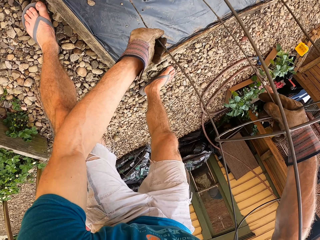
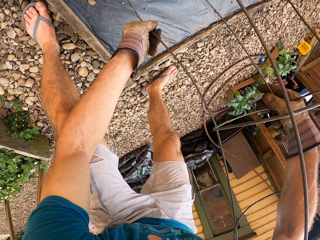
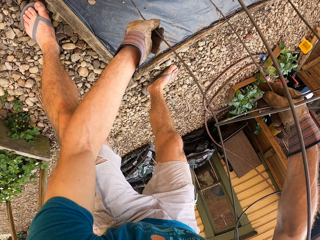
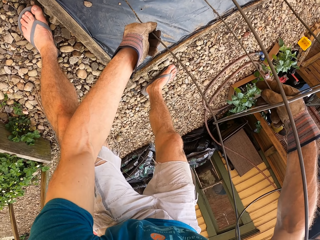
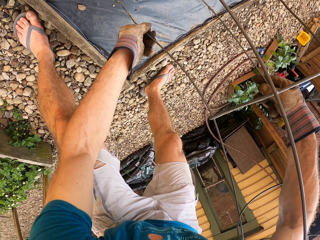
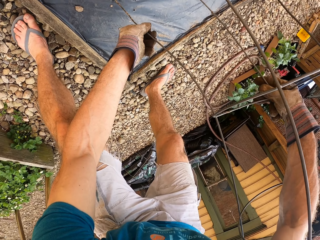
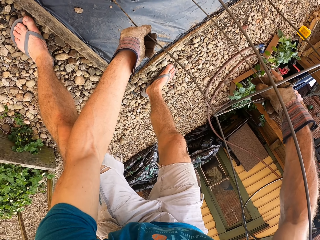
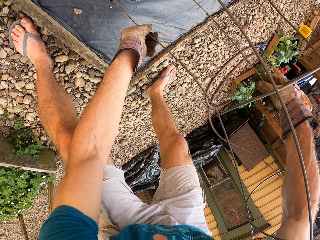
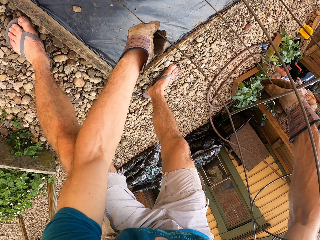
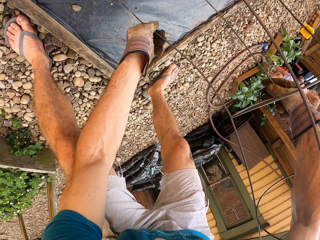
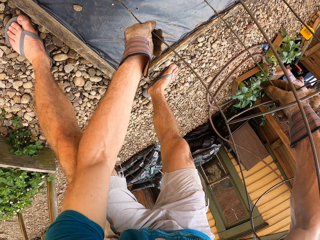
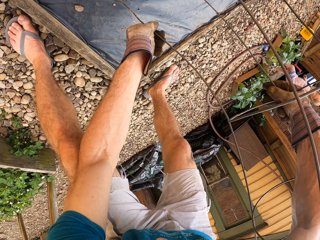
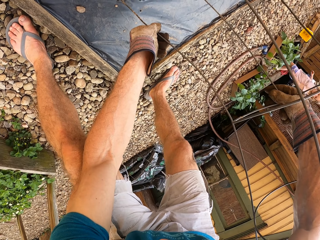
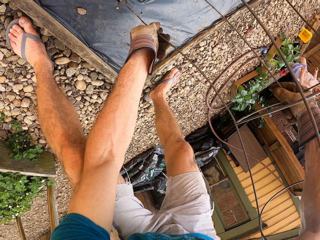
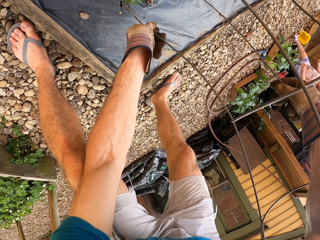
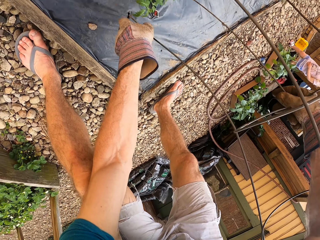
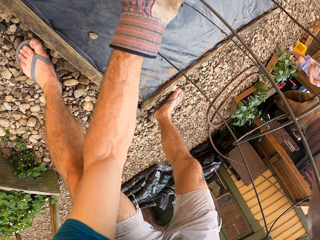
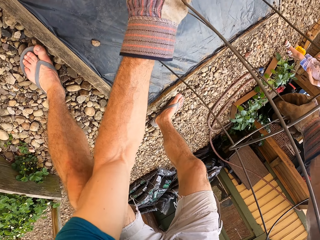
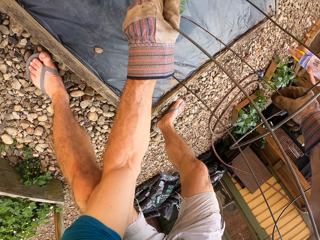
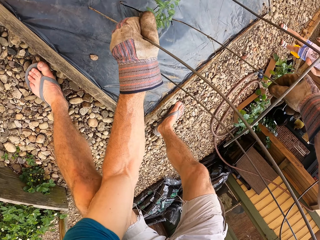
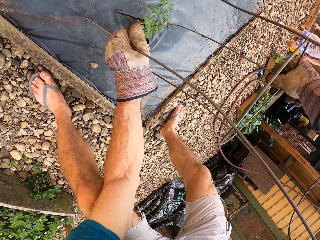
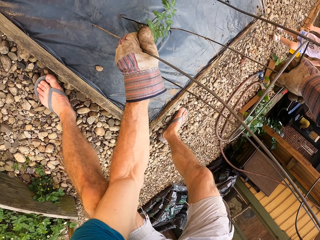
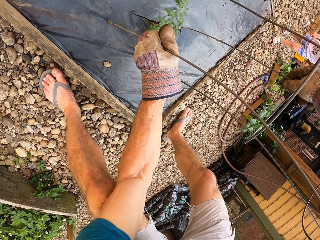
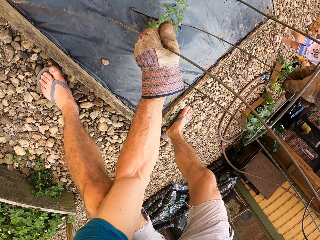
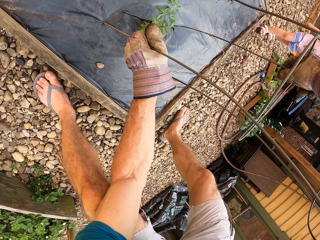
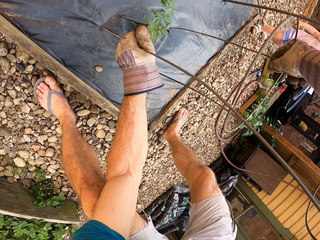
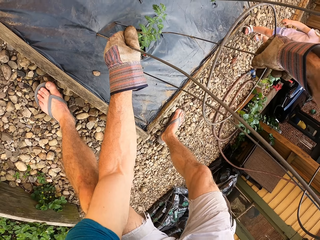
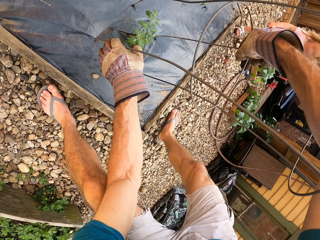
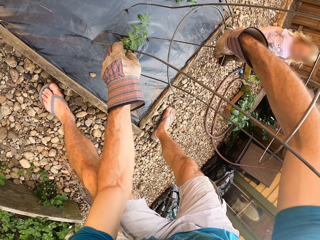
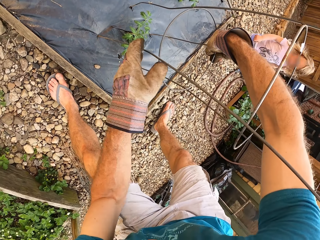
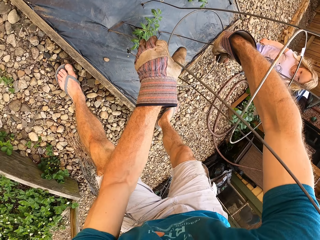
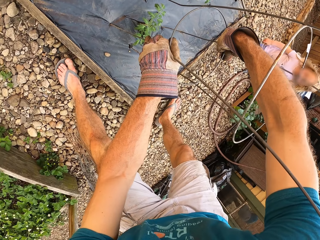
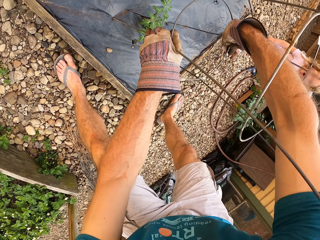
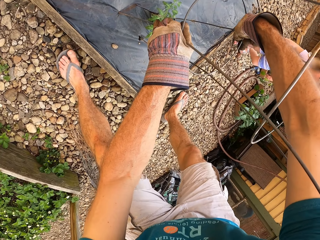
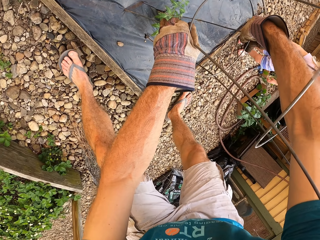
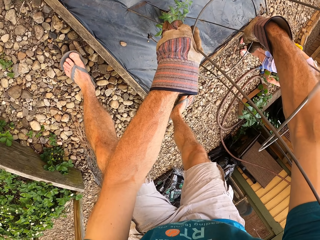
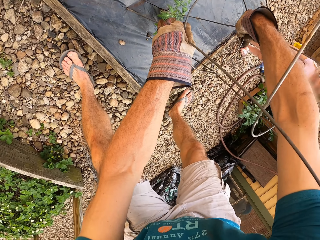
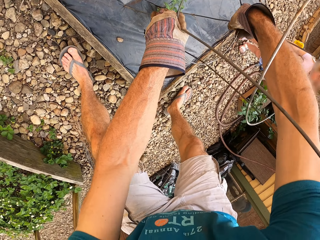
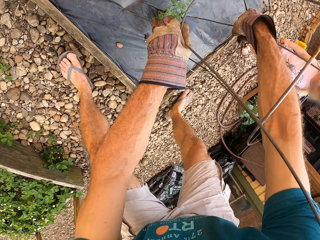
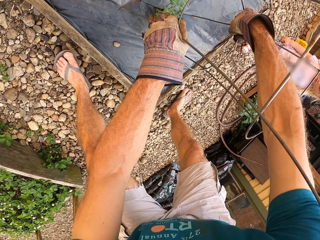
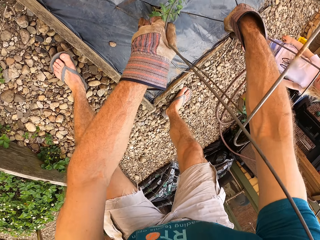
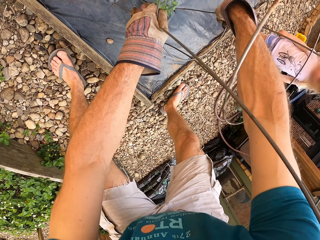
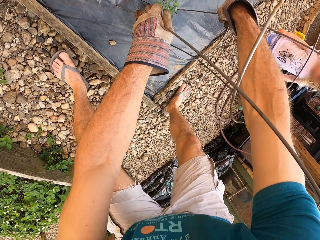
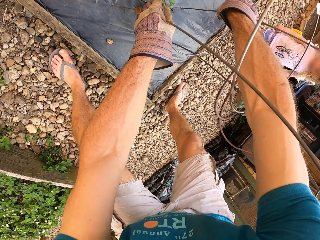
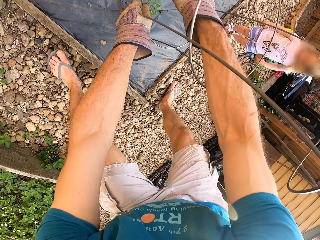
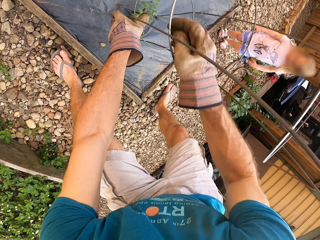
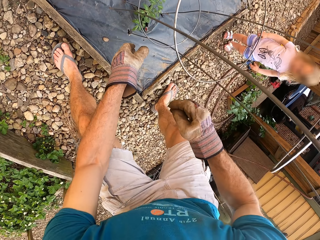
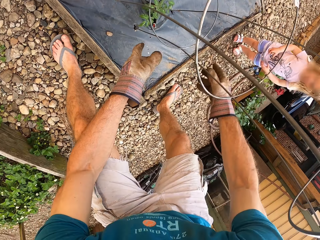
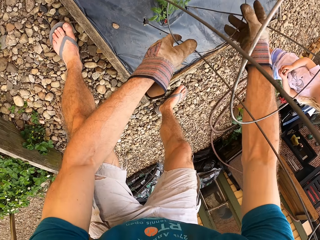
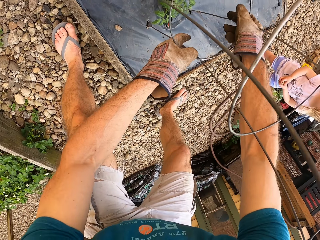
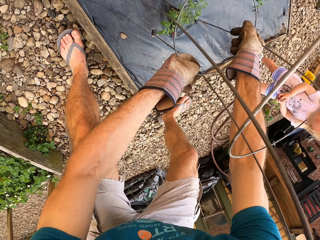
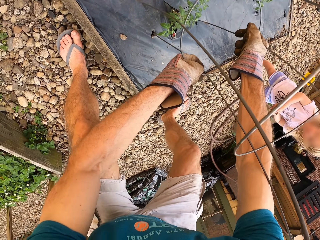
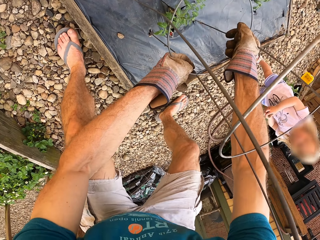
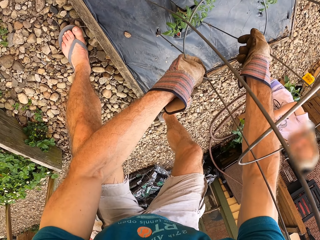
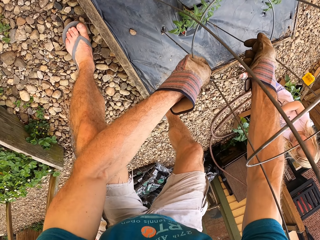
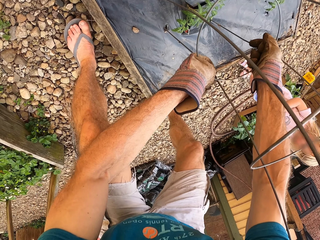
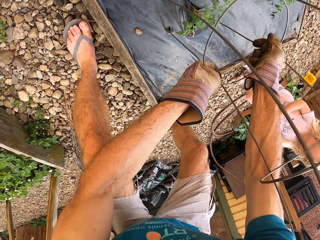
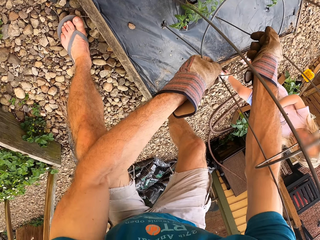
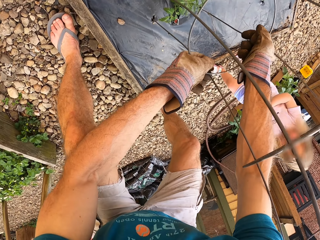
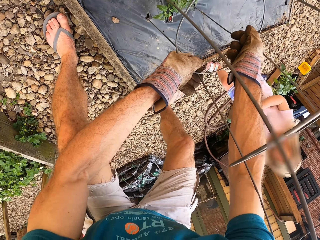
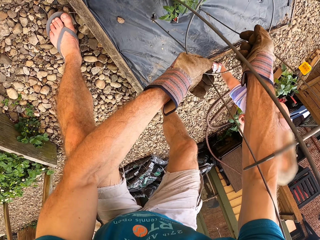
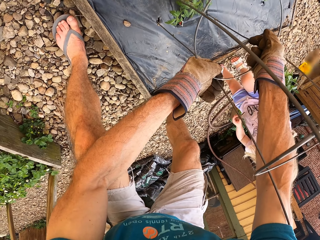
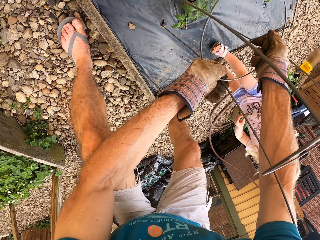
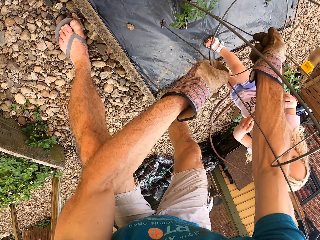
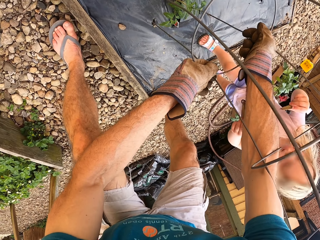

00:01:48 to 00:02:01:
The camera wearer touches the steel bar. They fix the steel bar into the wooden structure. A man walks around.

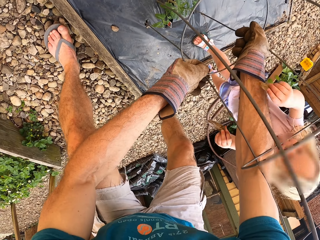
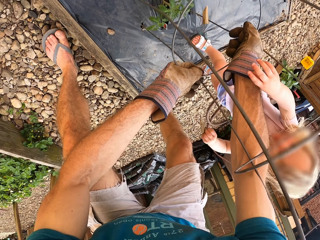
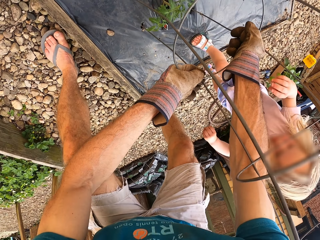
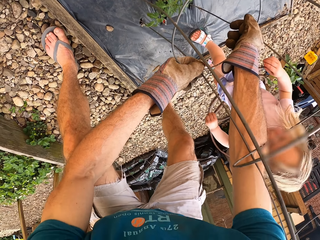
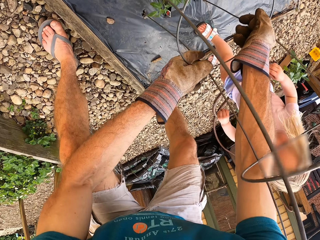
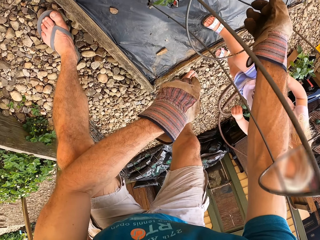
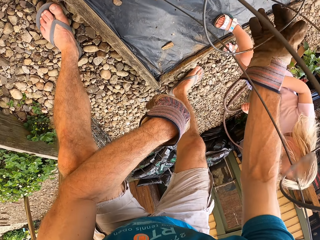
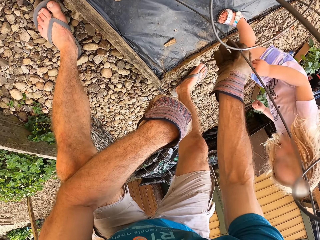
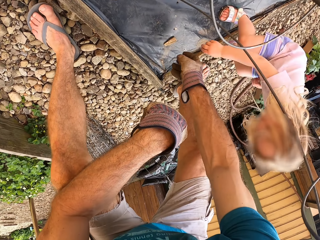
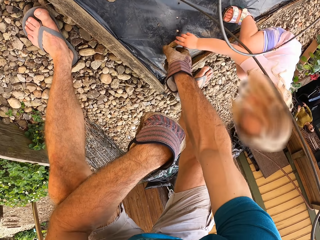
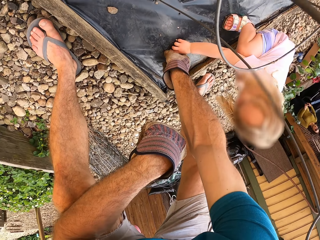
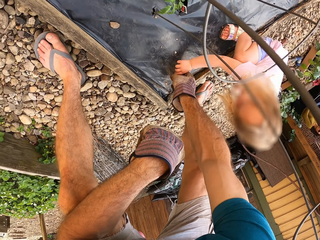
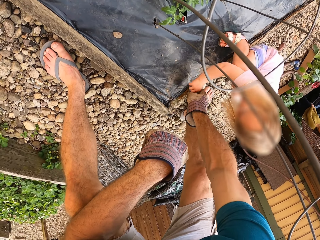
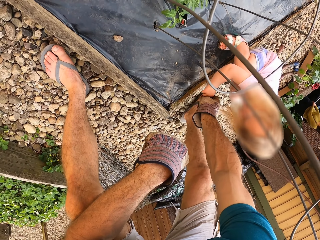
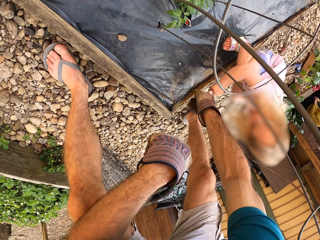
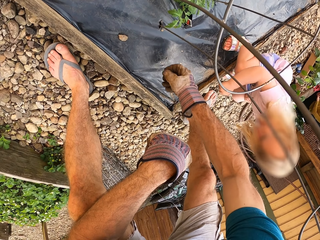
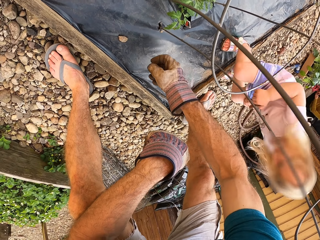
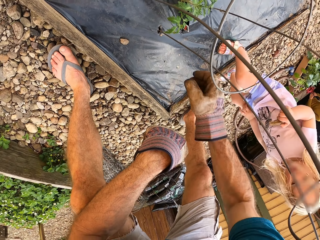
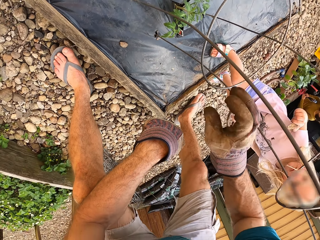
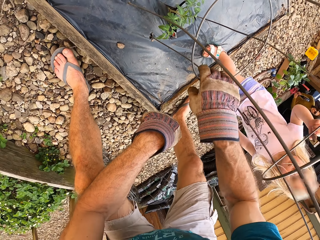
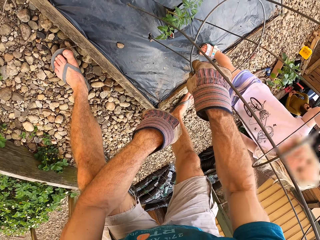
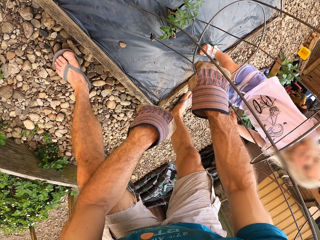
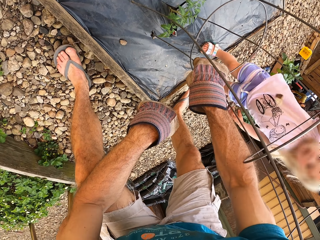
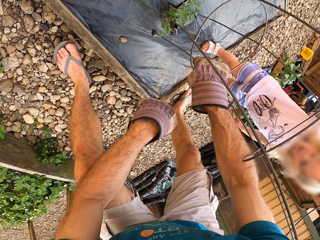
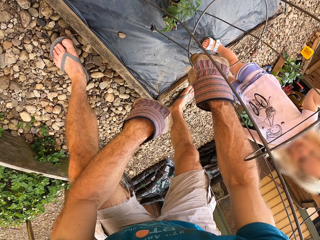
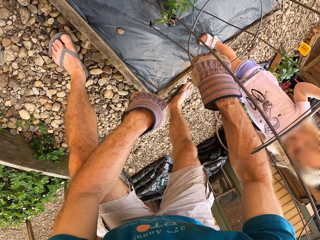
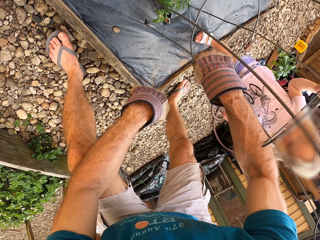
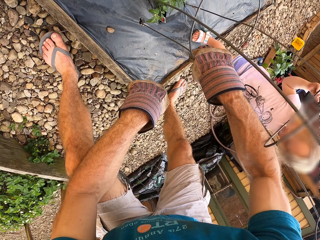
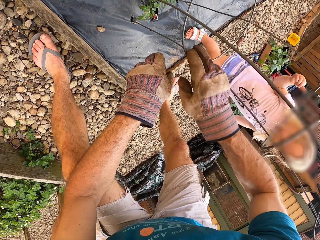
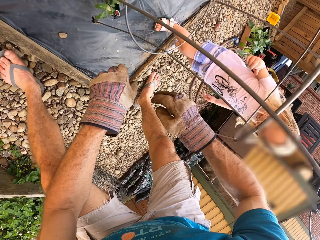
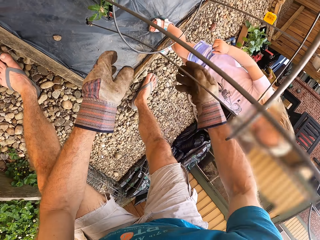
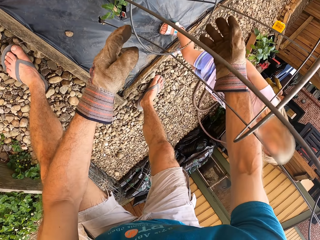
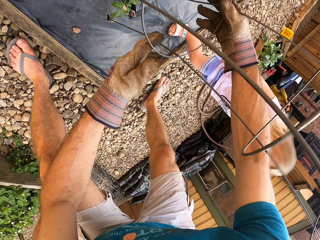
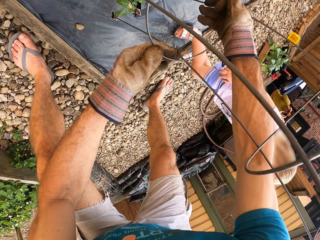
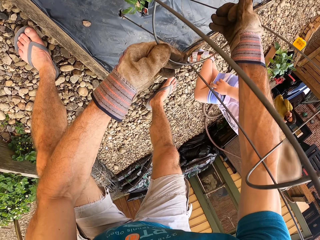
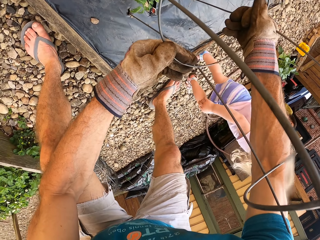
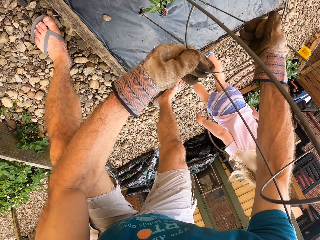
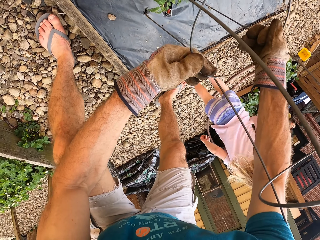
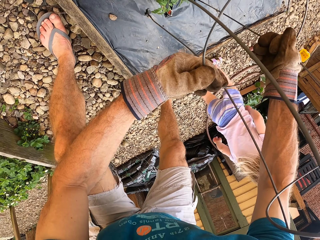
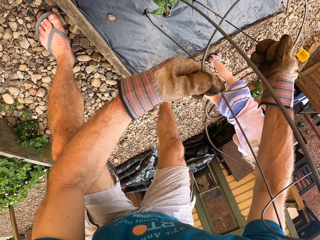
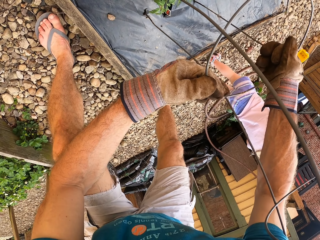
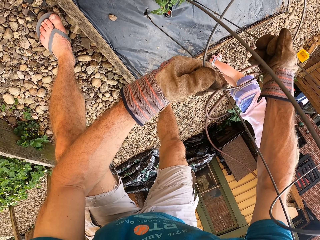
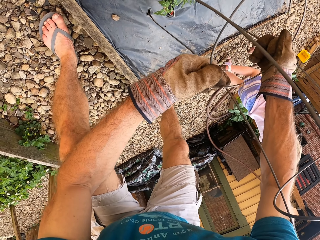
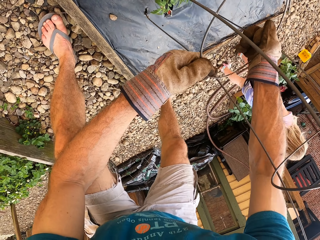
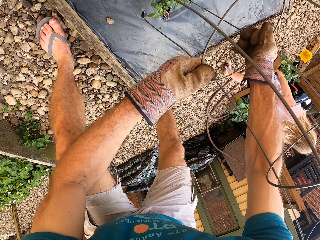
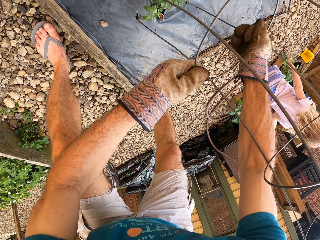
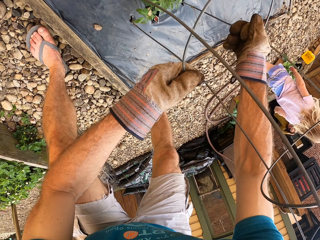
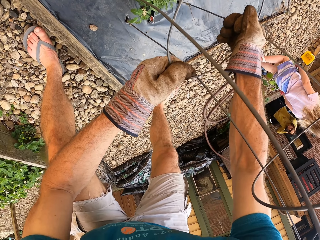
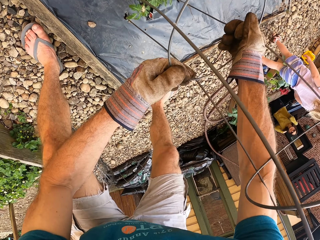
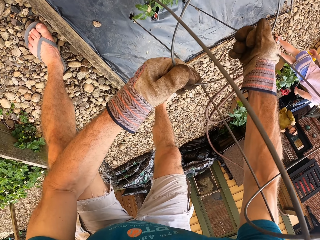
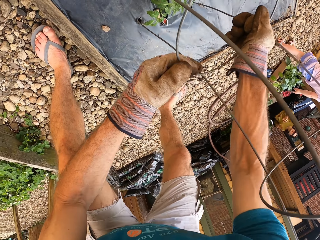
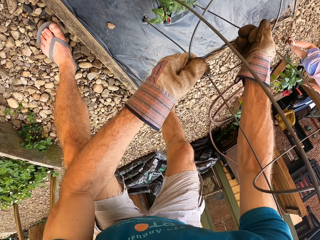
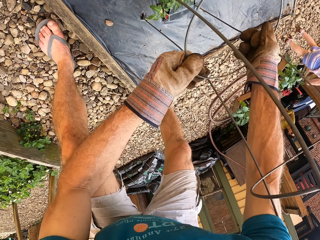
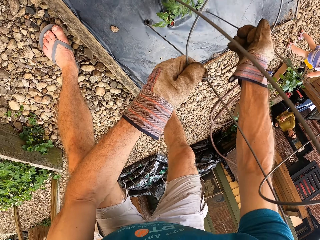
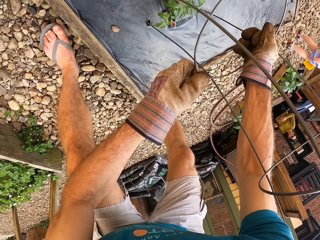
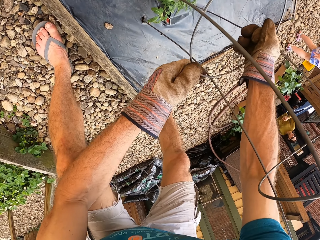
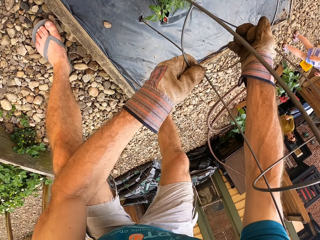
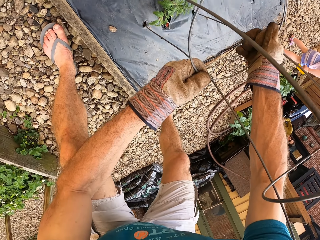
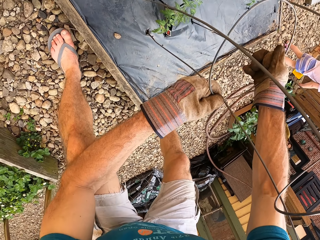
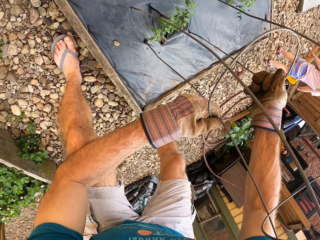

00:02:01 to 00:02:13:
A man takes something. The camera wearer picks up a stick and gives the stick to a baby. They place something on the paper. They adjust the steel bar. They walk around. The man fixes something.
